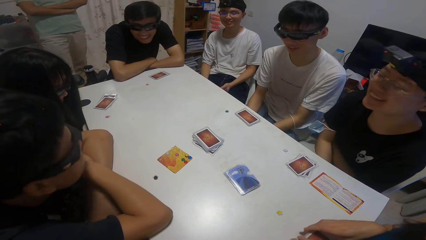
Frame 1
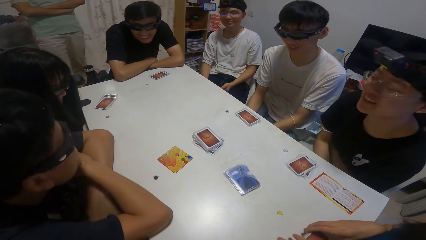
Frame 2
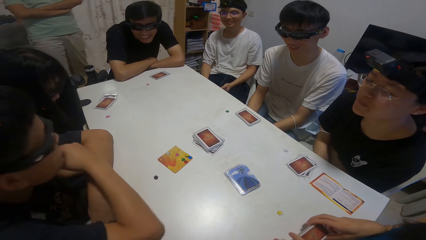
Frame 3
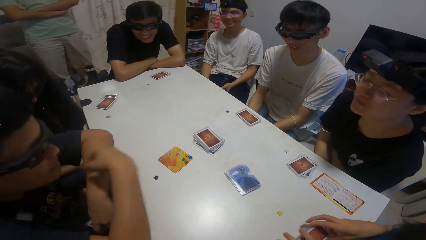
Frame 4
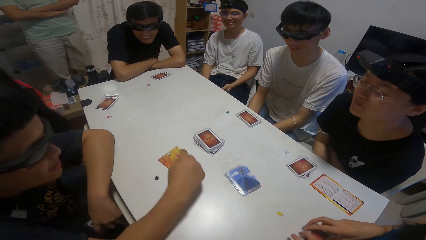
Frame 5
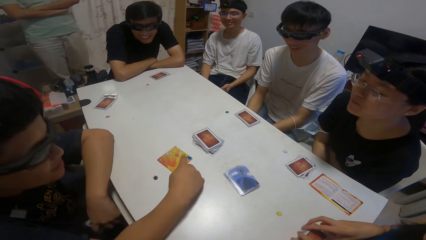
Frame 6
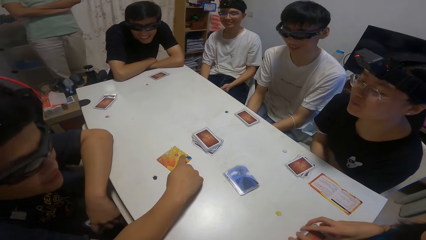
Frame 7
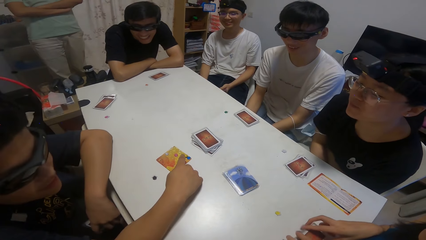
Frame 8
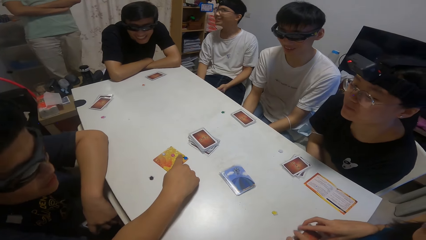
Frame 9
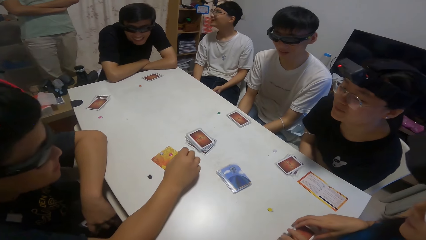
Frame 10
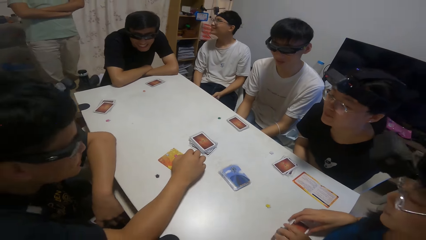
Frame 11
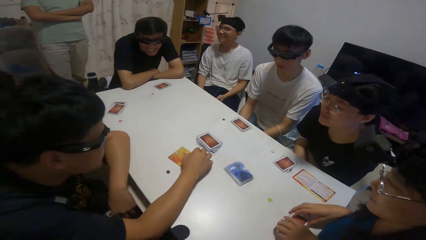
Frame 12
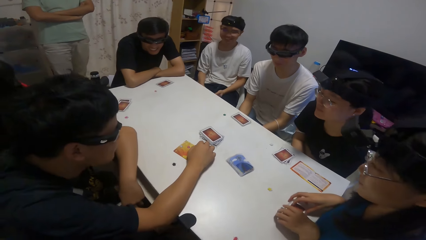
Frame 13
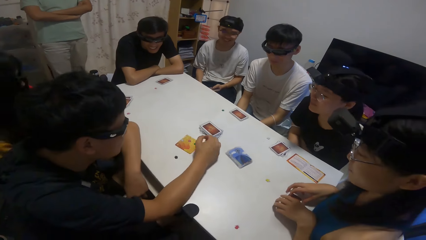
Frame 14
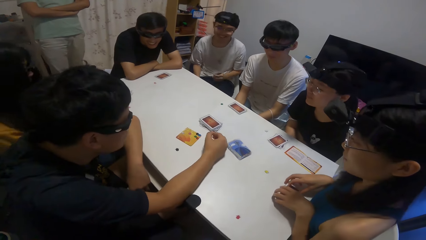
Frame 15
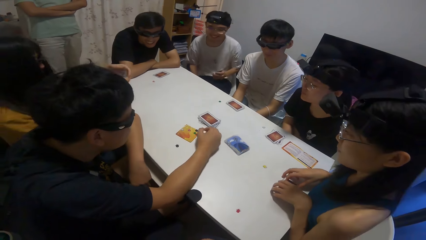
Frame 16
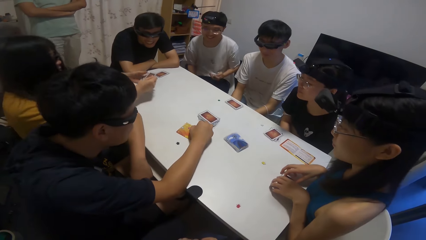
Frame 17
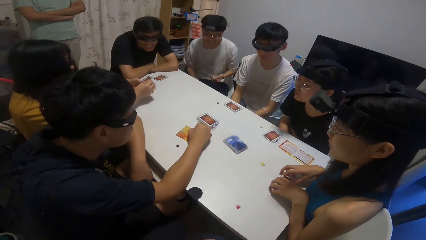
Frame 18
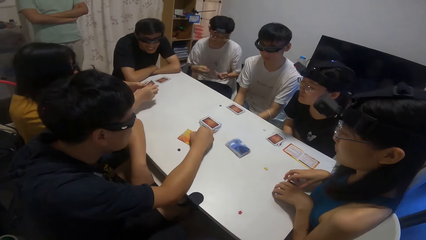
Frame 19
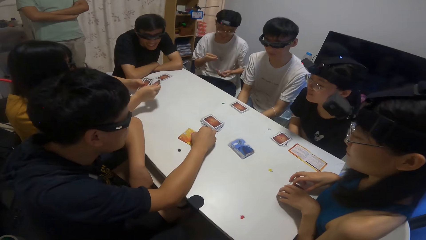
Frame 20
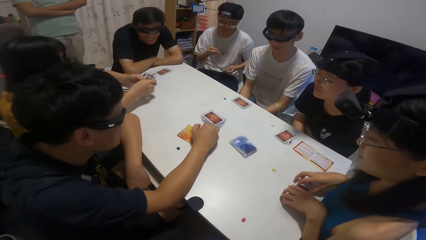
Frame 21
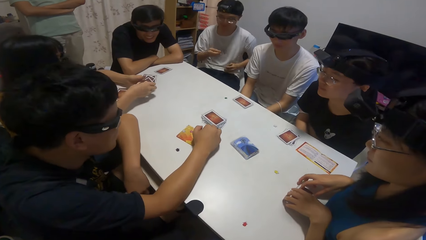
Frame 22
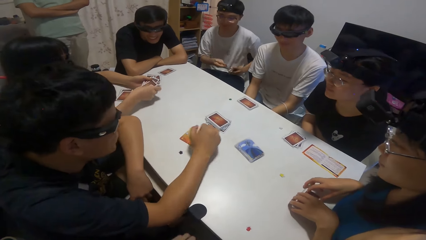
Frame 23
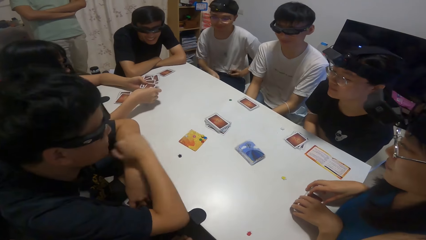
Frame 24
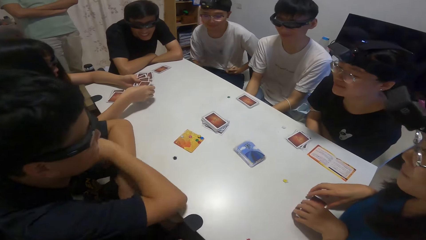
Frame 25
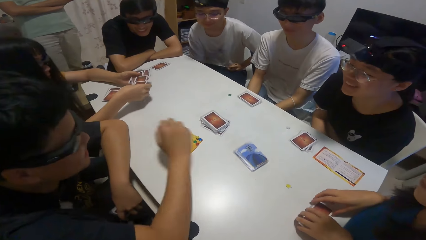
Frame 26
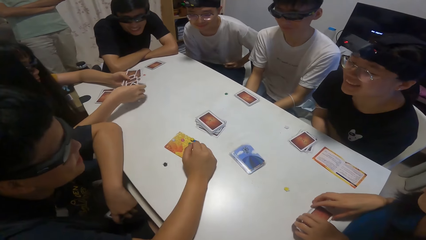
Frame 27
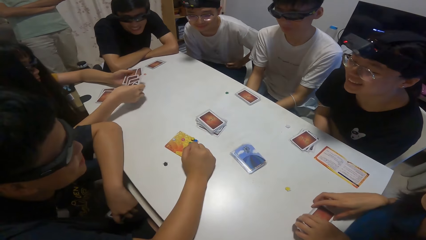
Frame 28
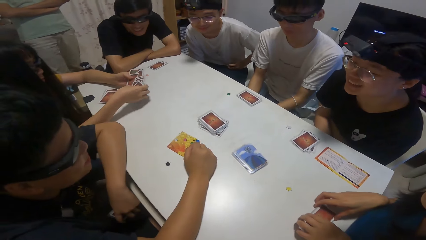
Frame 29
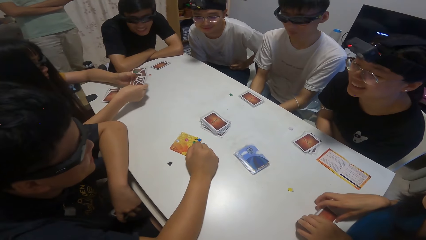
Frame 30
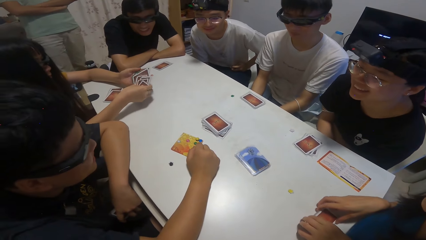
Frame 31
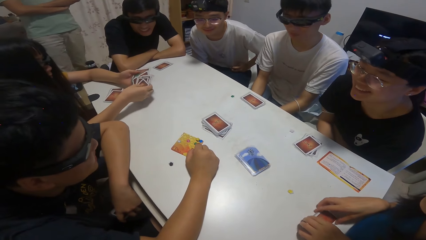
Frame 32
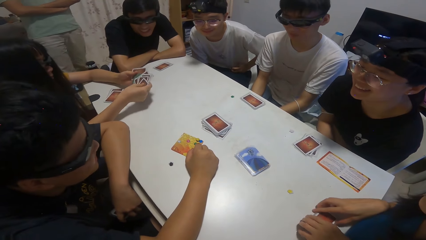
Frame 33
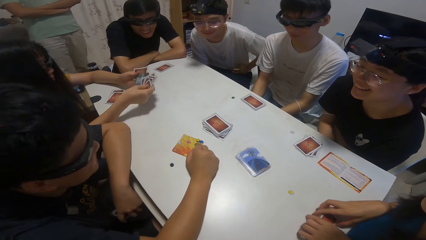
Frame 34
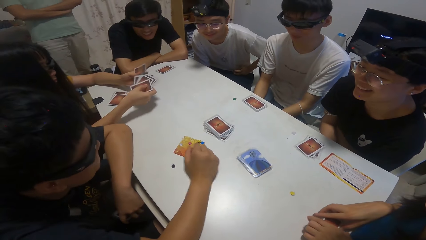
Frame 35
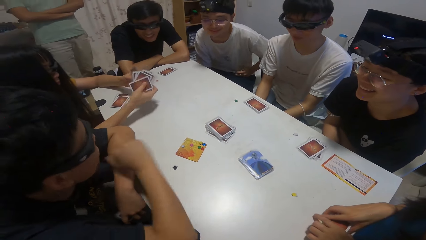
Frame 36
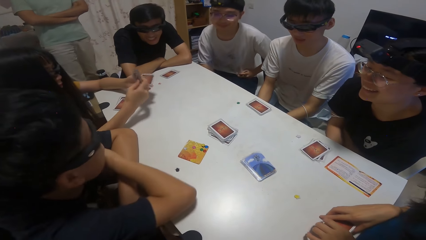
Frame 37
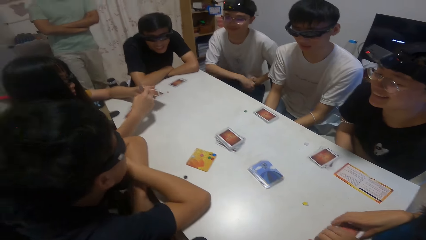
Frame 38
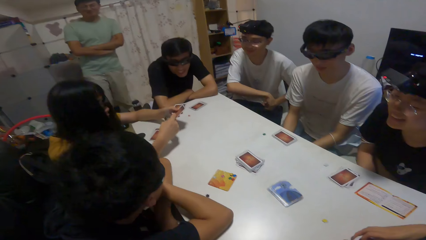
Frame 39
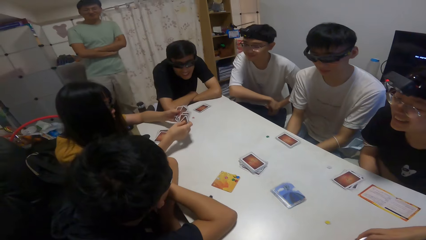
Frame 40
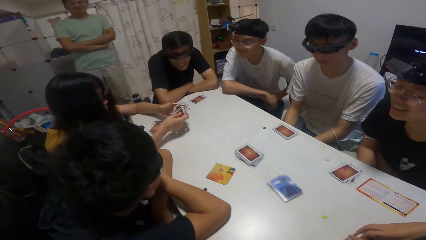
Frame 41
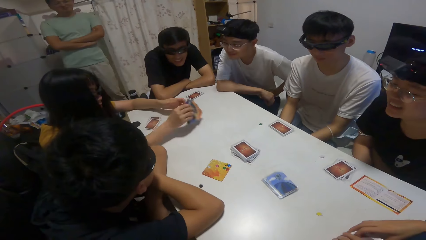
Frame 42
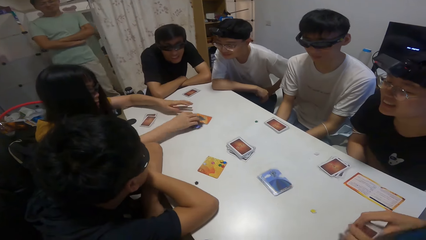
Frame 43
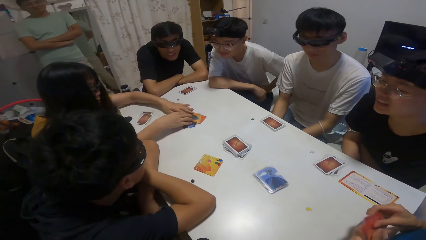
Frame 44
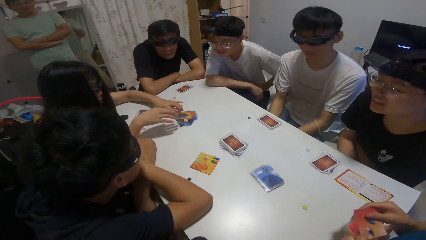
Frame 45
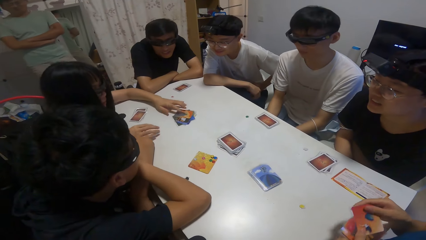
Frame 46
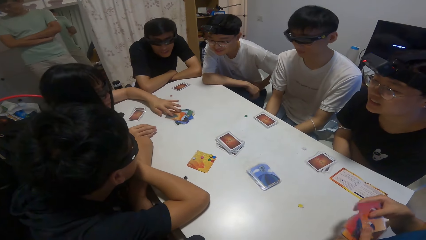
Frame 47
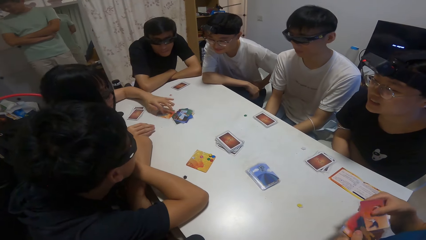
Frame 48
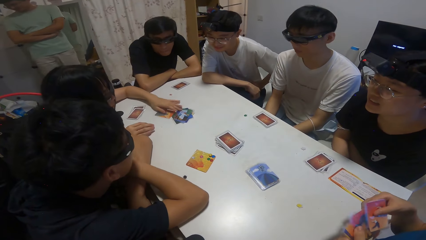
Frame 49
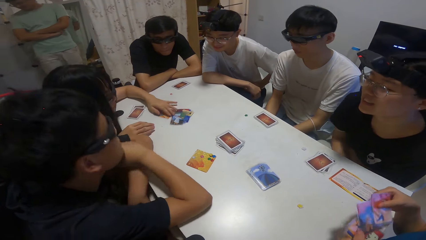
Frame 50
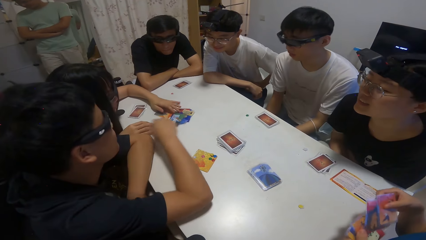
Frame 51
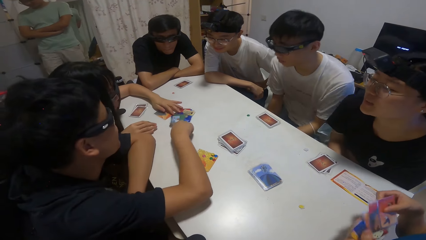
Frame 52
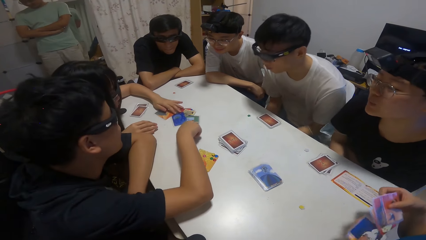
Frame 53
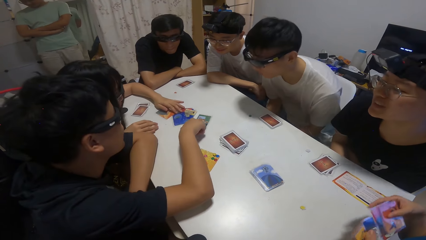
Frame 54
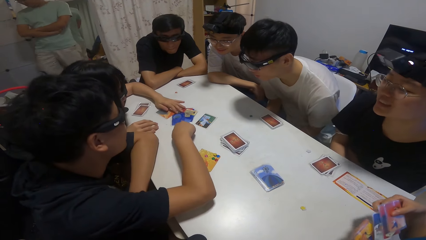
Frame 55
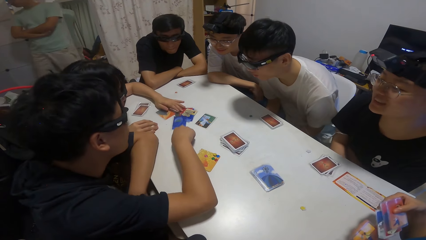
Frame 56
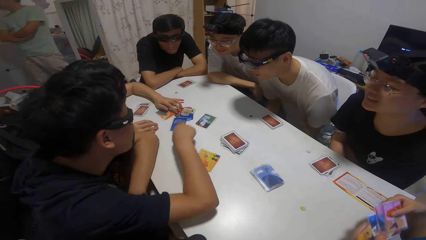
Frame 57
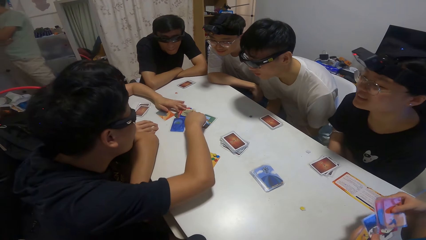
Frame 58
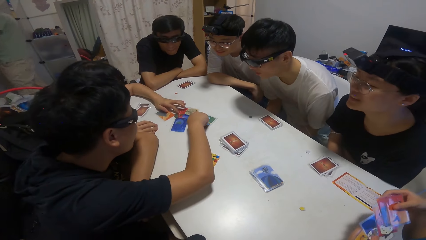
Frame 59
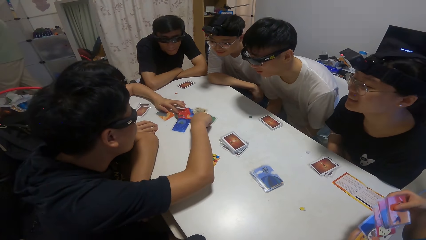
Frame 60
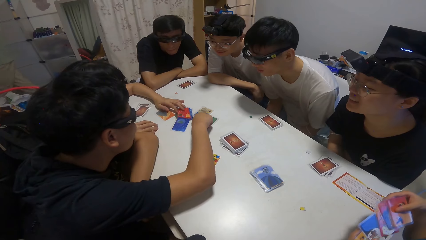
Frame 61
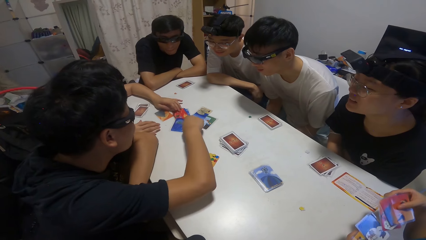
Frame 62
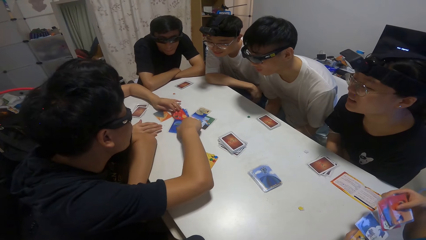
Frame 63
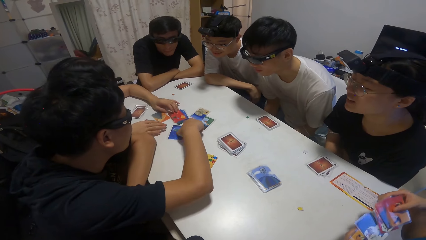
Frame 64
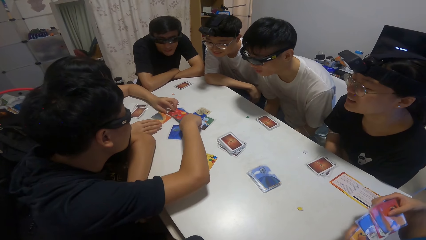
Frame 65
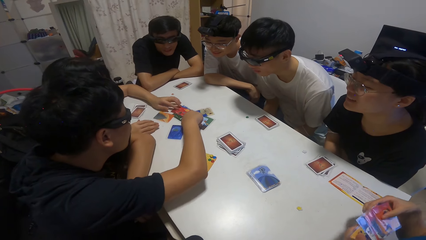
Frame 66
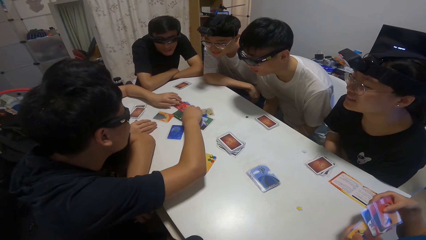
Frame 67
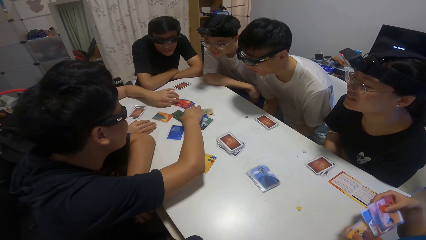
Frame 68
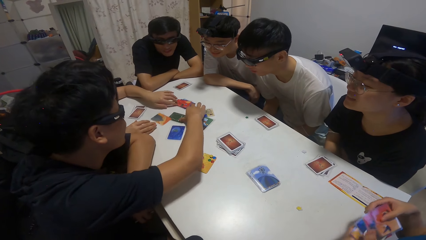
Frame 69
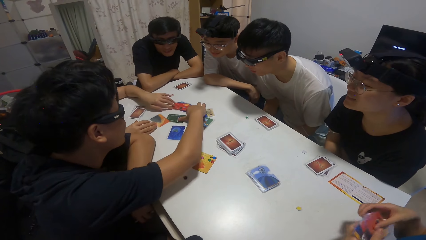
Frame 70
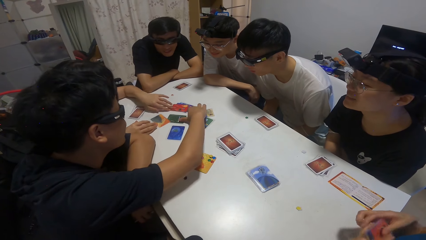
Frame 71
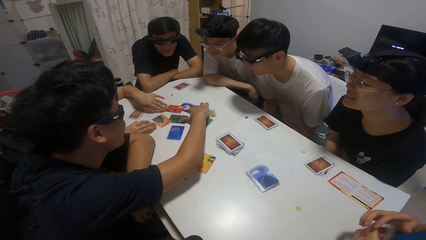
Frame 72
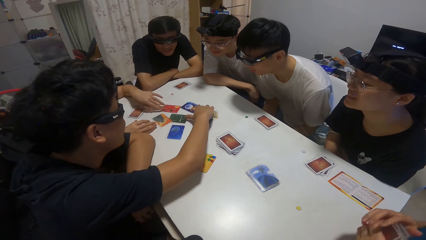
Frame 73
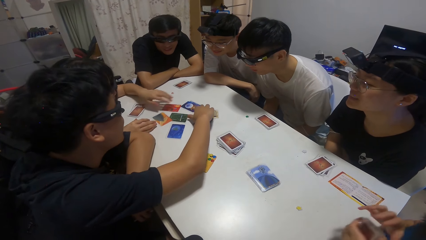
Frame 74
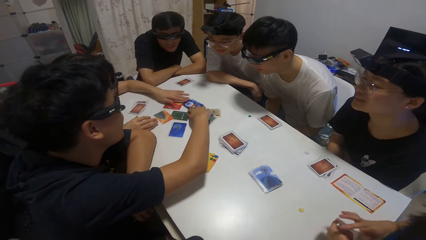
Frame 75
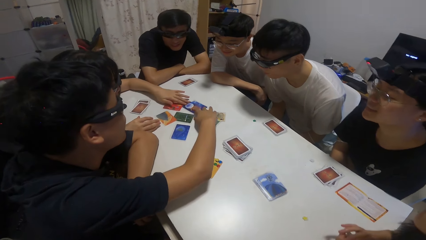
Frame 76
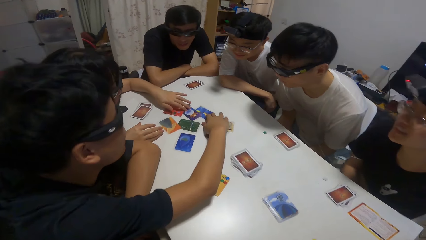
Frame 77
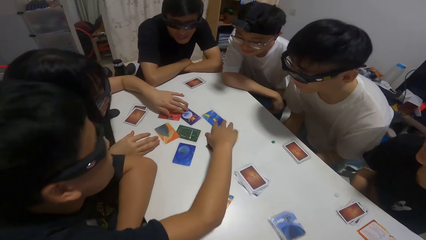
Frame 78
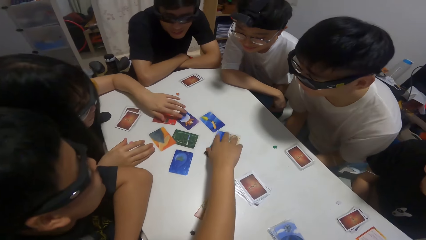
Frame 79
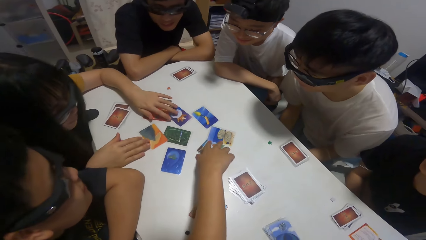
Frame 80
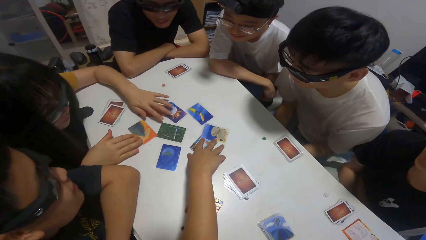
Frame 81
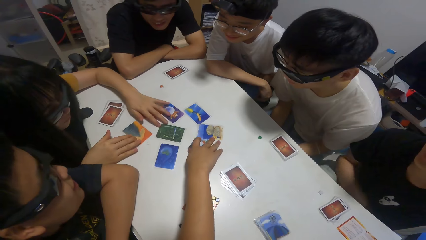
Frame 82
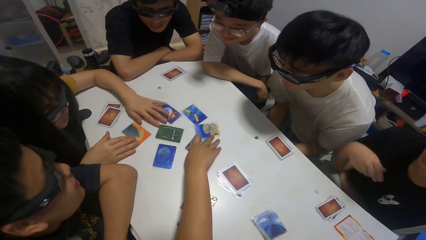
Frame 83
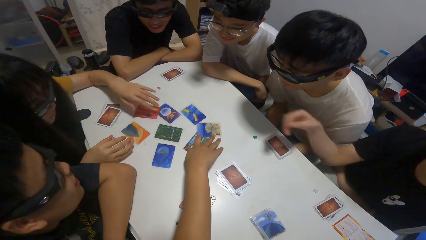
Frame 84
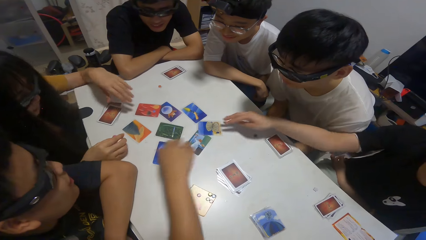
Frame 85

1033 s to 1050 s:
A boy points towards the card on the table with his right hand. A person shuffles cards on the table. A girl drops the cards on the table. Another girl moves some cards on the table with her right hand.
